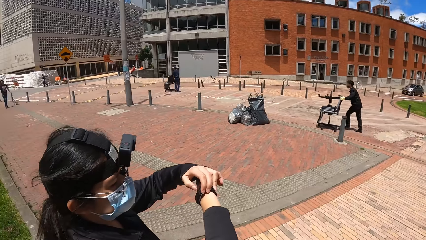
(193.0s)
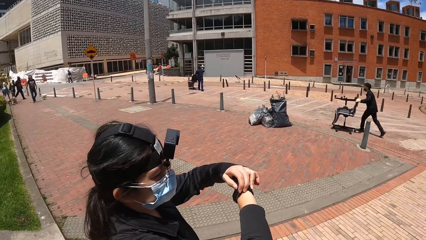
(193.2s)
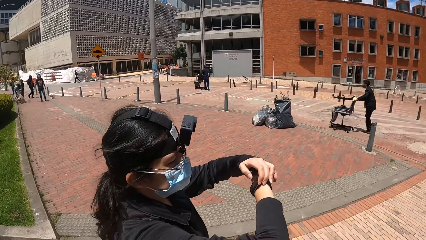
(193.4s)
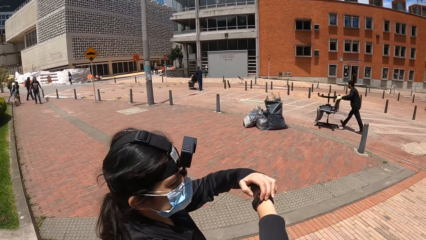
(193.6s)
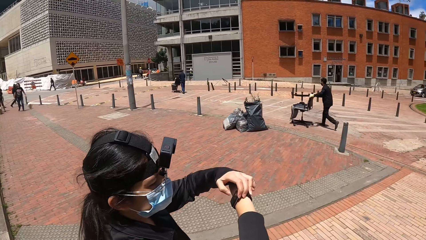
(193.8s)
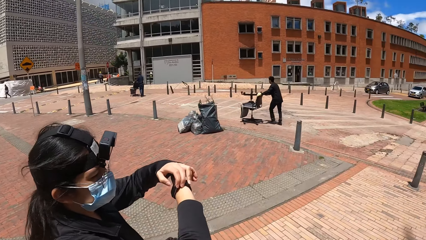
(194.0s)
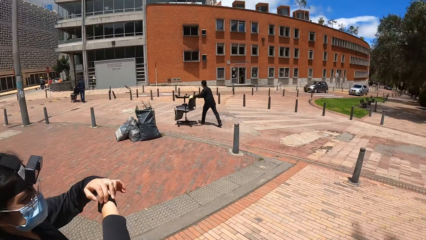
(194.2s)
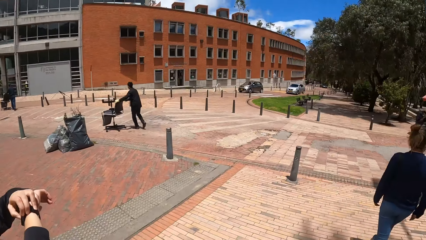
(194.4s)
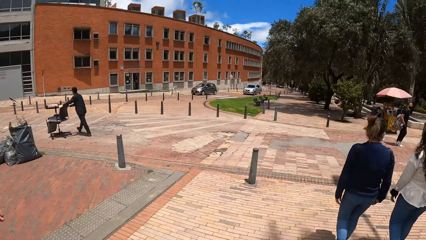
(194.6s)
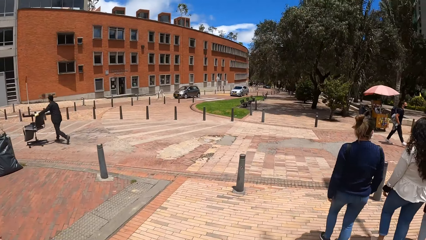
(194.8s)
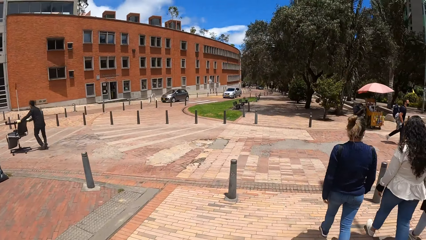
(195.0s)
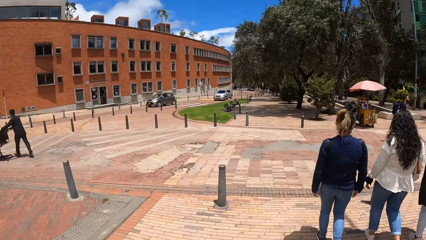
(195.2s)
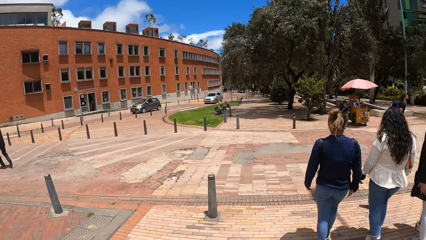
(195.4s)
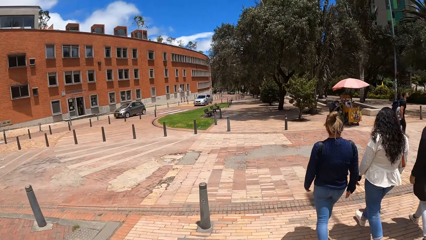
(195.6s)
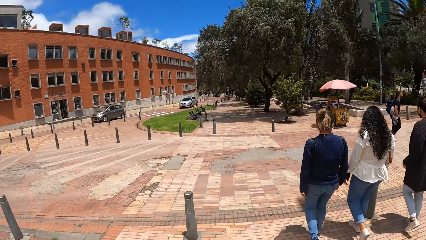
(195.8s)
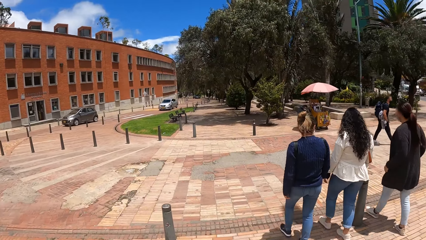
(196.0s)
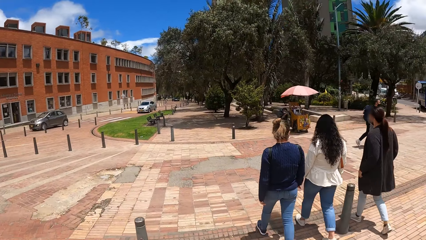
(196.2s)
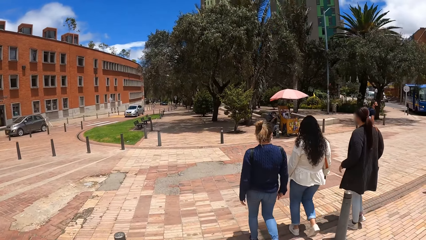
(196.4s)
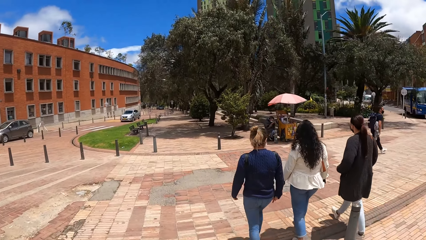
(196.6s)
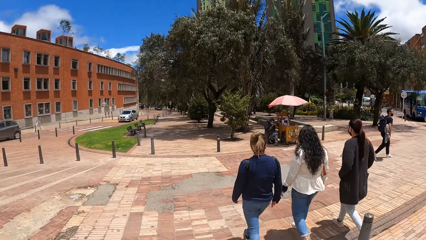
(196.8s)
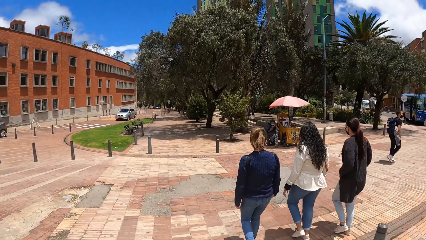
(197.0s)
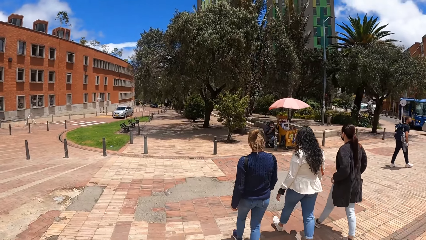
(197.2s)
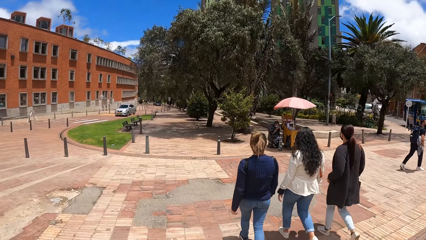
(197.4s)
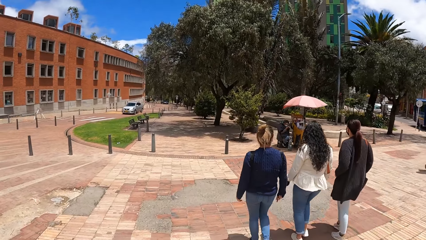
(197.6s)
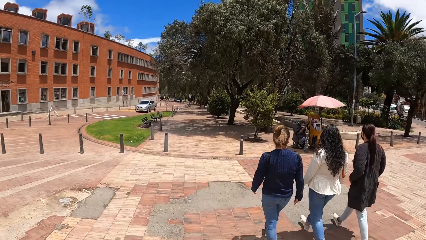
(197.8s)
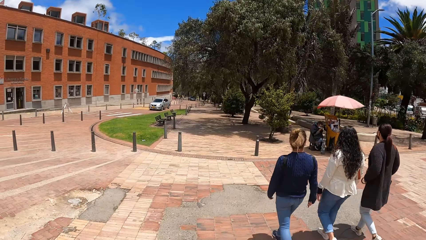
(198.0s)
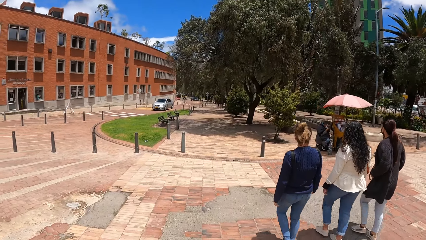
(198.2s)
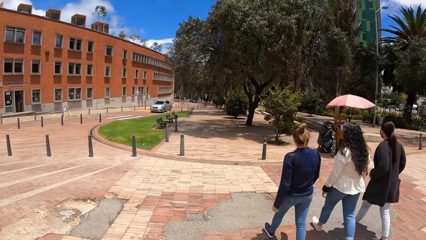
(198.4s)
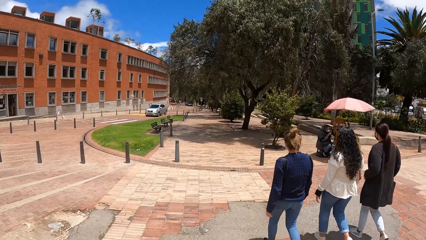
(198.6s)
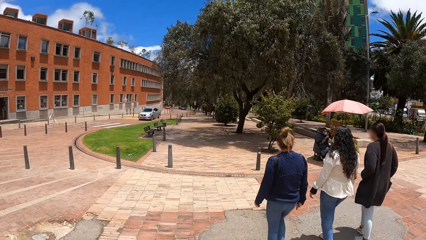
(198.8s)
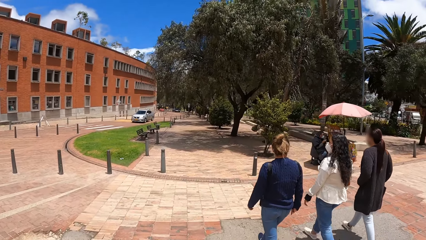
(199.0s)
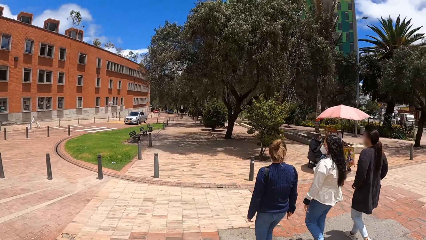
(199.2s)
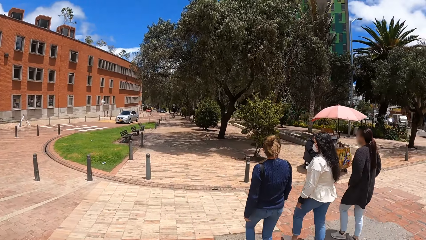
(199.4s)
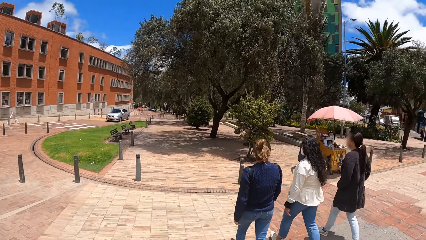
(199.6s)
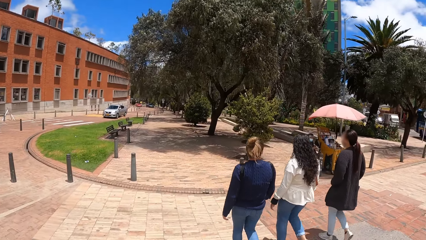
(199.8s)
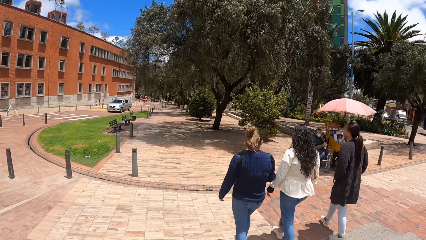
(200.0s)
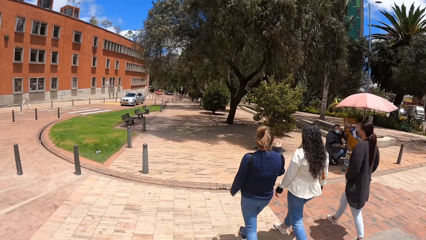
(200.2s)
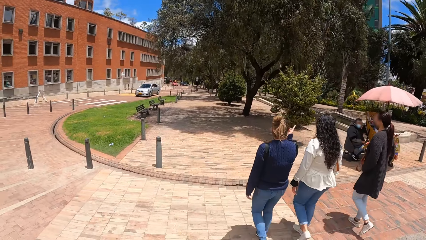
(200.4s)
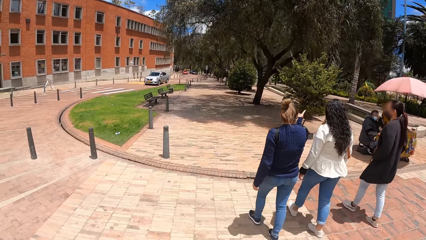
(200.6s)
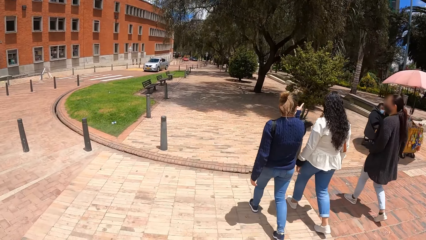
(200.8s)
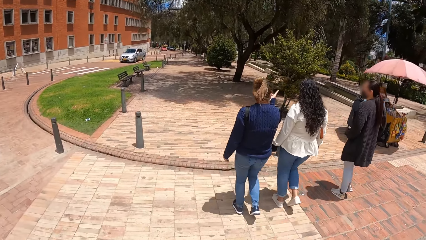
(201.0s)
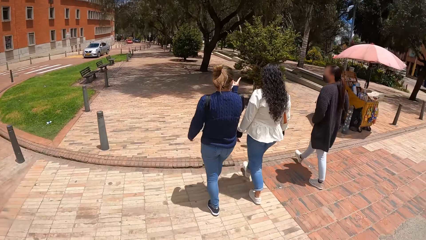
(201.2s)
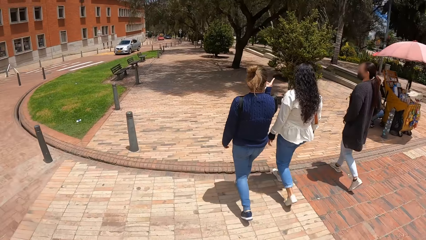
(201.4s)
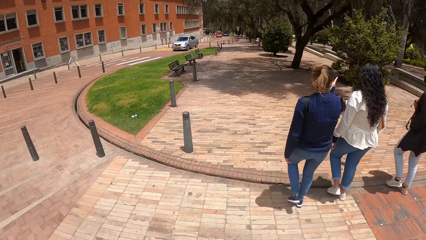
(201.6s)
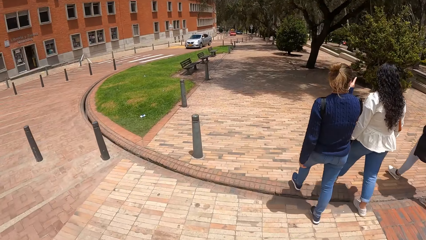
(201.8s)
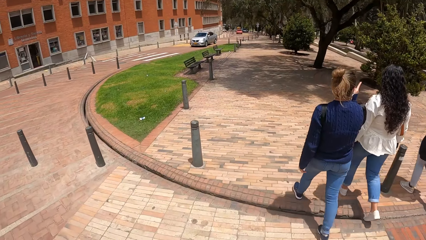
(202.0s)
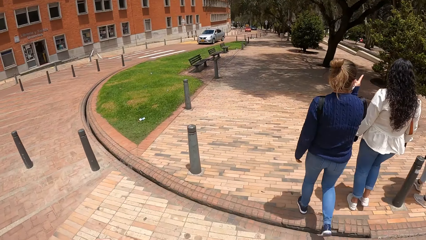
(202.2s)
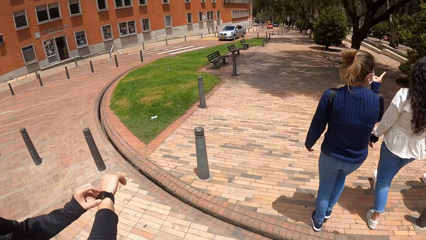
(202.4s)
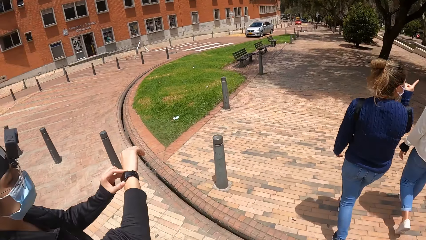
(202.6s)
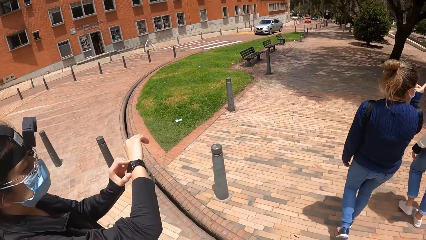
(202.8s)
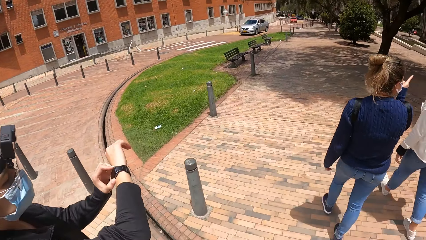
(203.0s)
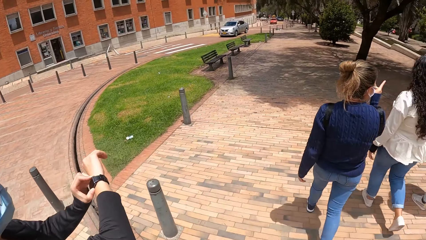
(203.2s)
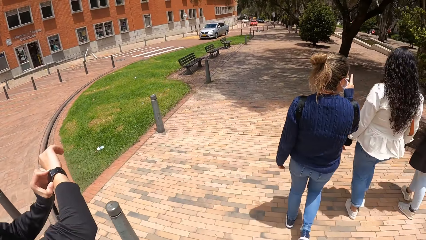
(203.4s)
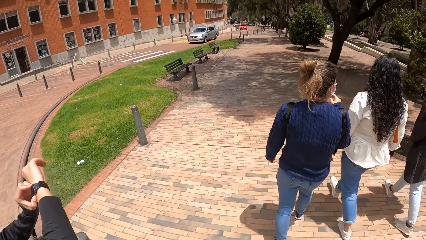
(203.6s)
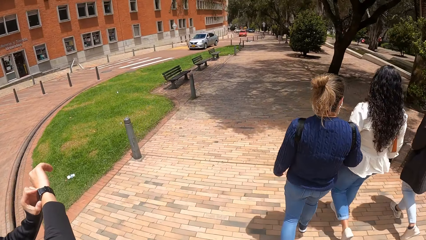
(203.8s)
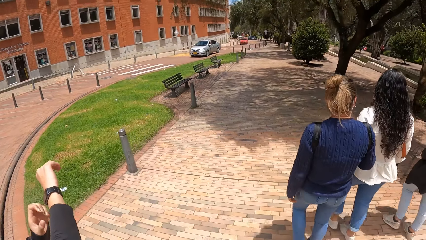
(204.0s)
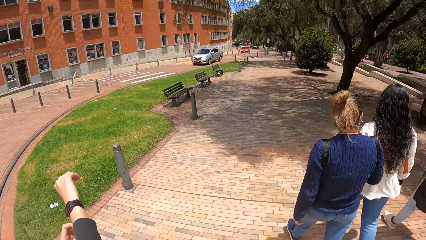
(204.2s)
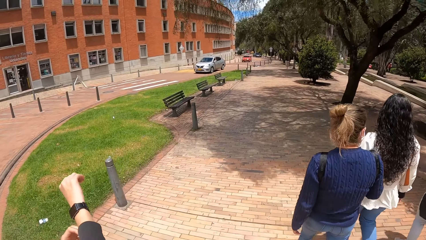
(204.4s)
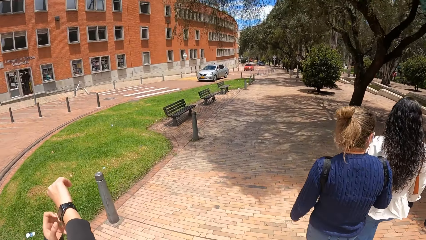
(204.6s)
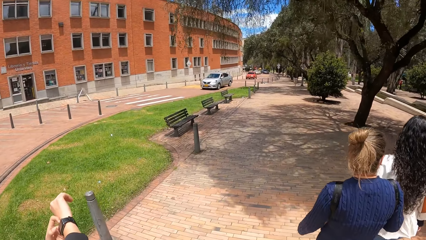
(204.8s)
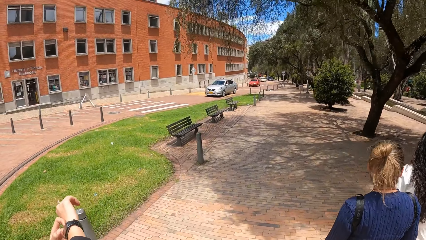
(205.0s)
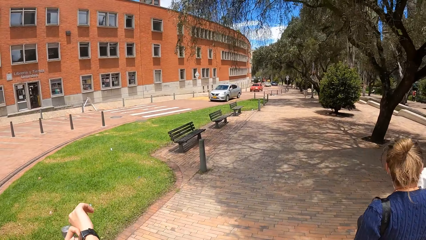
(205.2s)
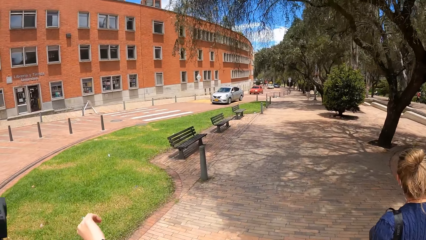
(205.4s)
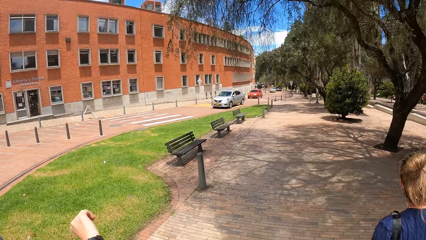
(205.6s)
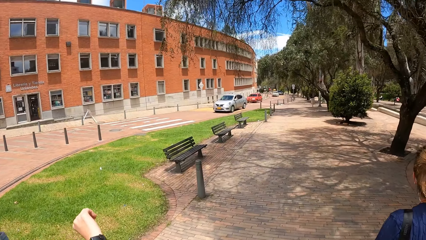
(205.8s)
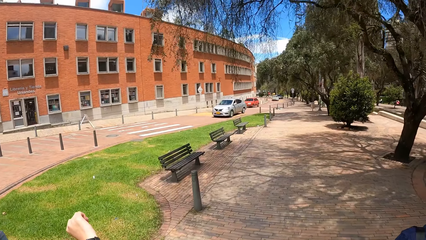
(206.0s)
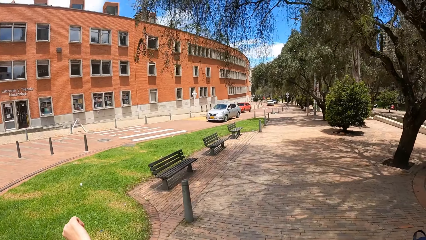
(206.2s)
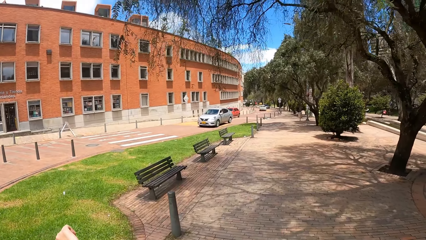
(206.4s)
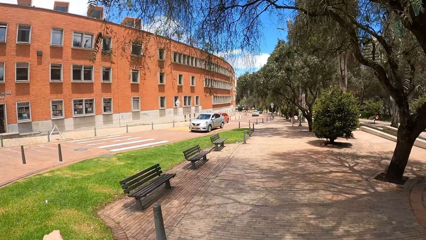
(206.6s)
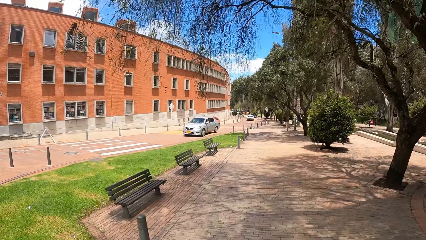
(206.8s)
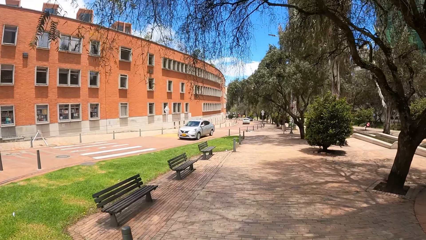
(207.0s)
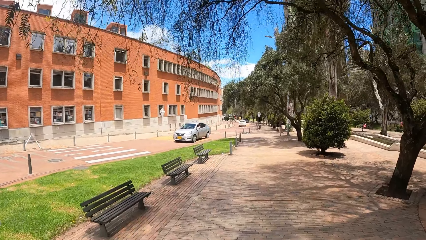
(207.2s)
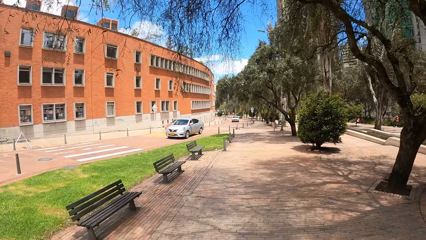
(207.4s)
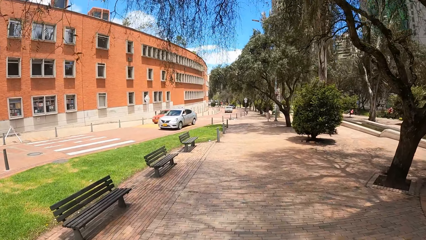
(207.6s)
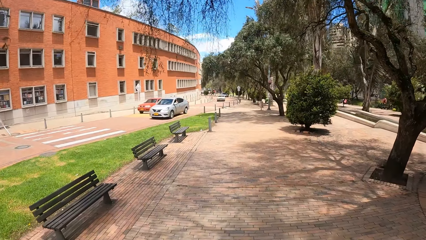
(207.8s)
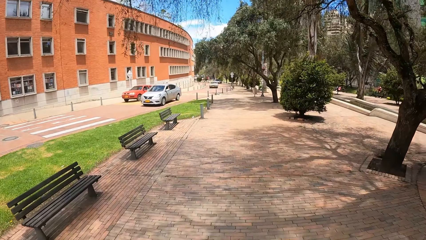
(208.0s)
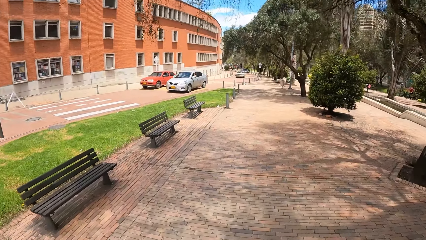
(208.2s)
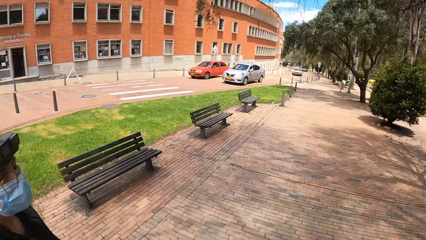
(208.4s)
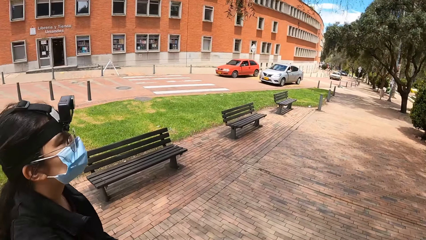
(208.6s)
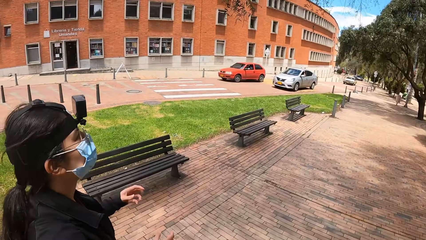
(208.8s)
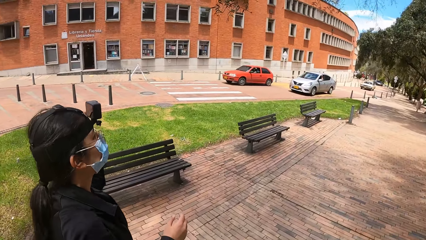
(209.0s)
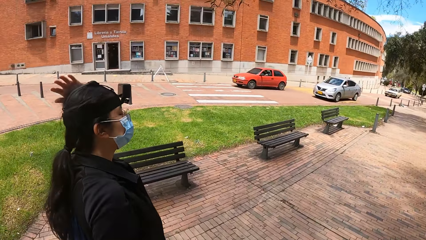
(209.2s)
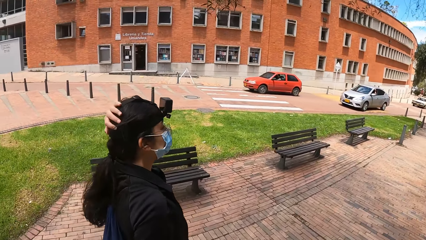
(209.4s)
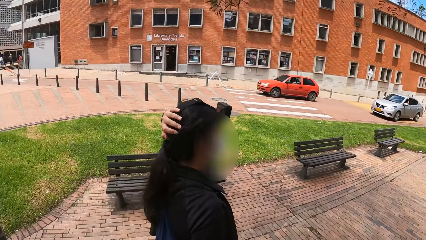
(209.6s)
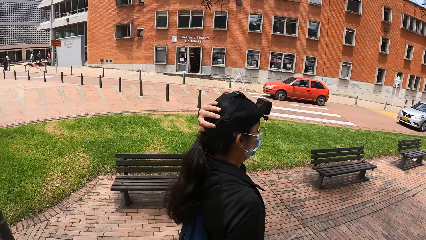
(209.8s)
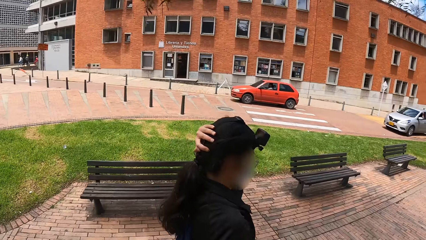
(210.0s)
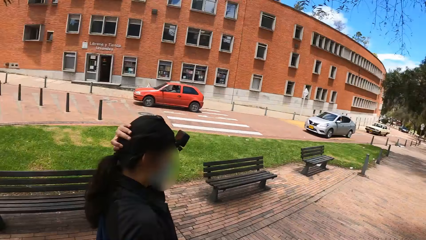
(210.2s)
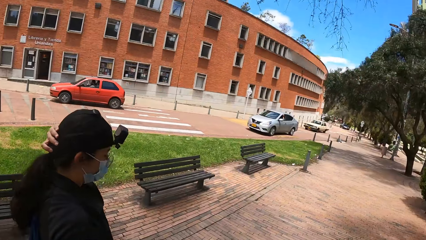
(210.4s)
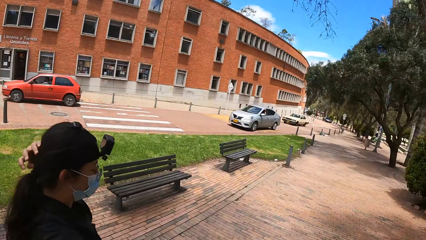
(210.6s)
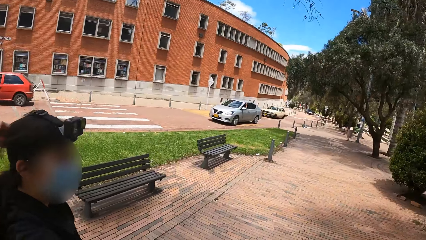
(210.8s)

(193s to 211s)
A woman adjusts her watch. The camera wearer looks around. The woman holds her hair.
